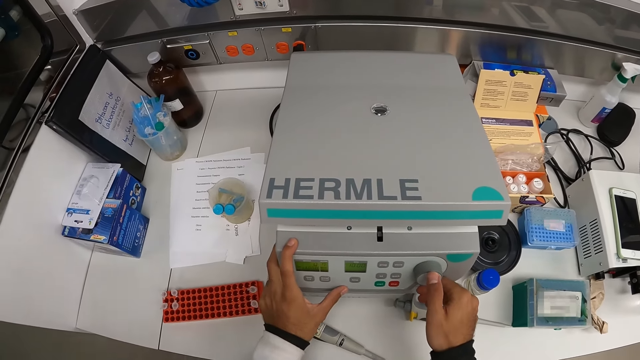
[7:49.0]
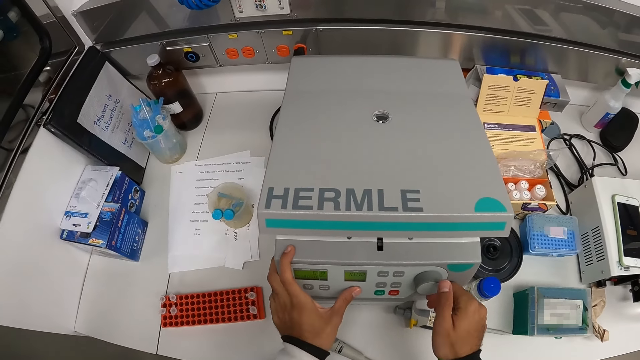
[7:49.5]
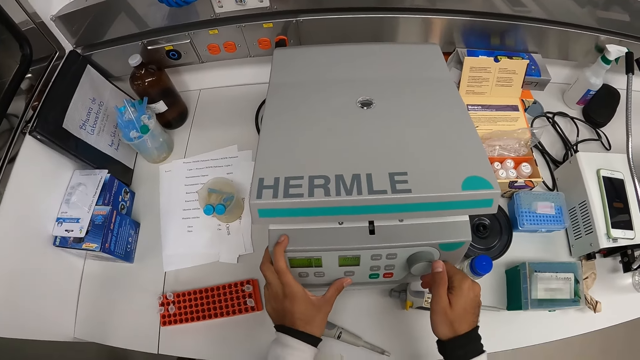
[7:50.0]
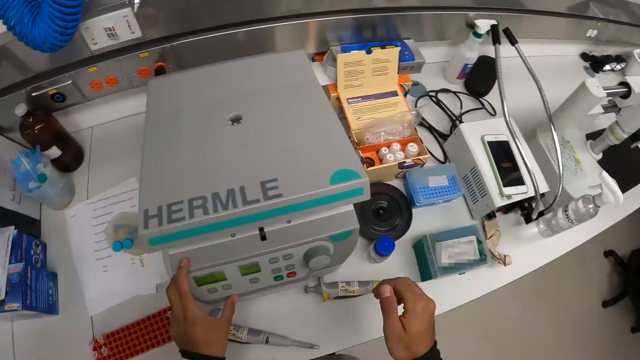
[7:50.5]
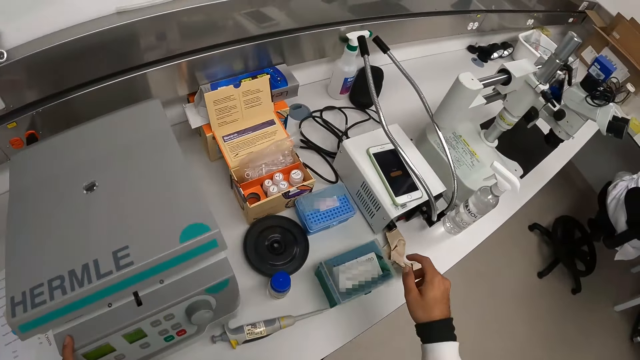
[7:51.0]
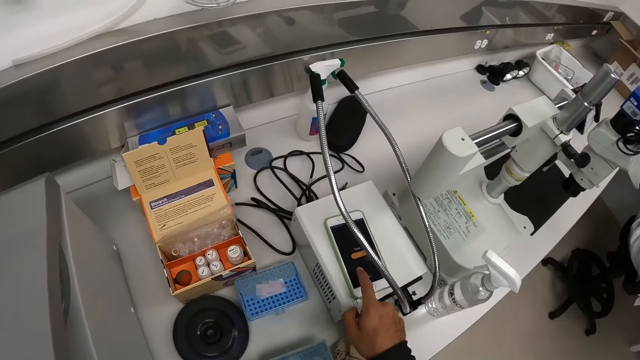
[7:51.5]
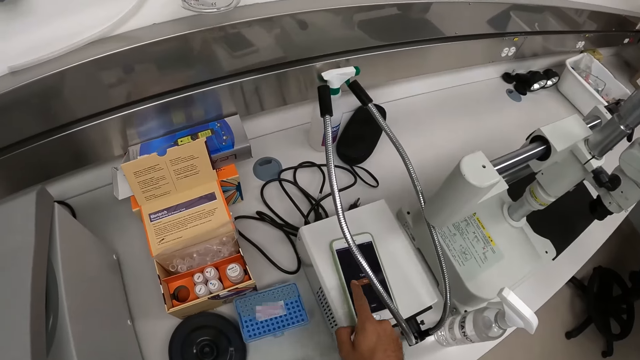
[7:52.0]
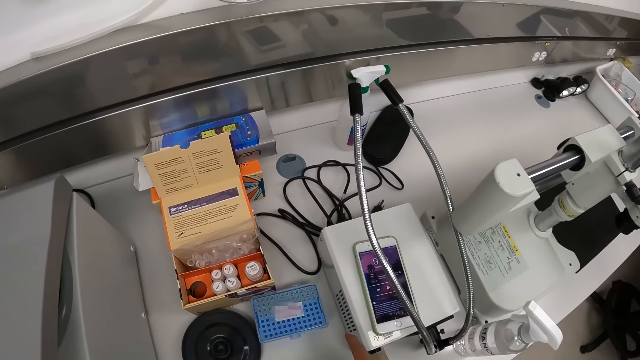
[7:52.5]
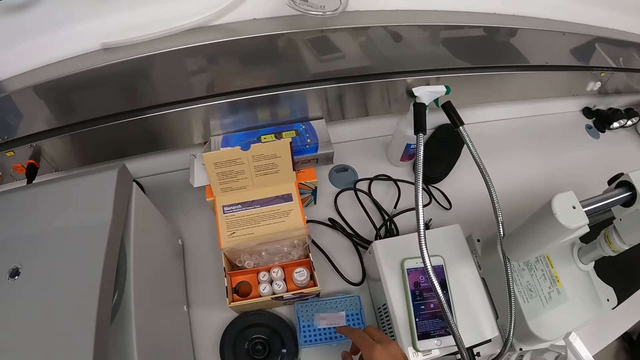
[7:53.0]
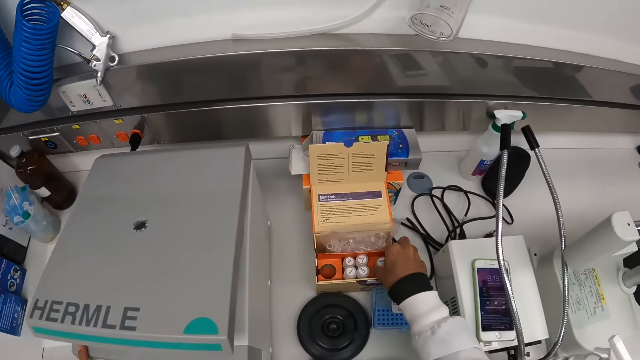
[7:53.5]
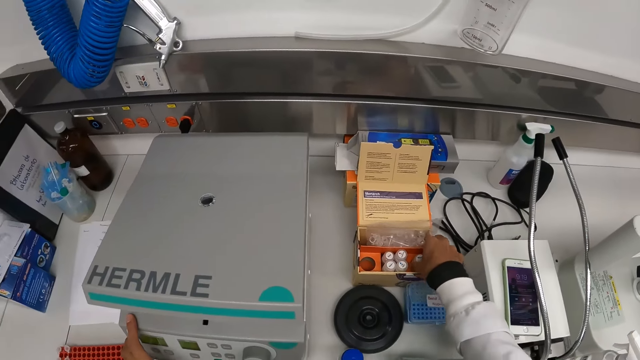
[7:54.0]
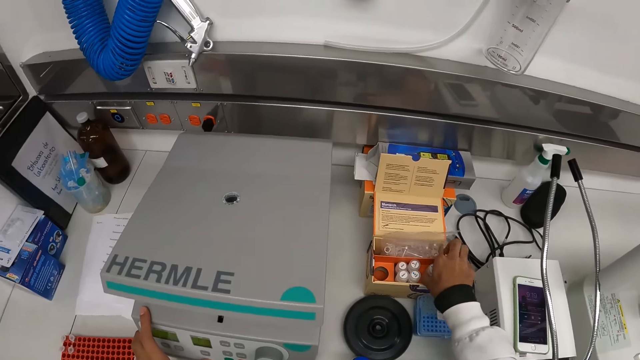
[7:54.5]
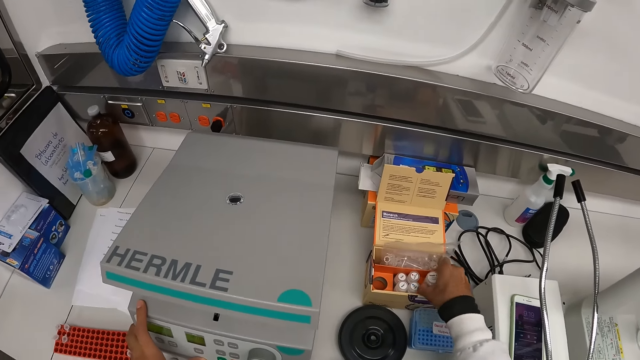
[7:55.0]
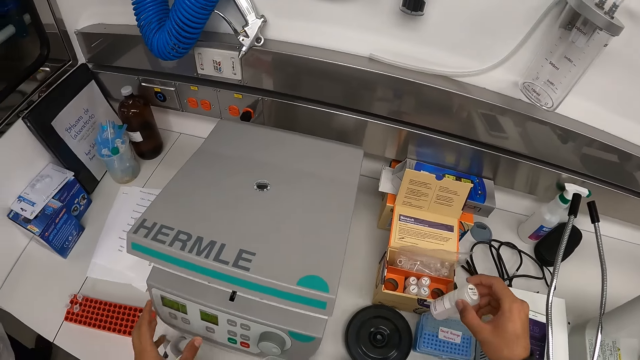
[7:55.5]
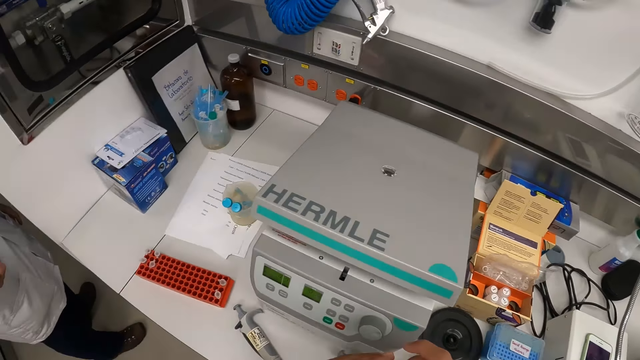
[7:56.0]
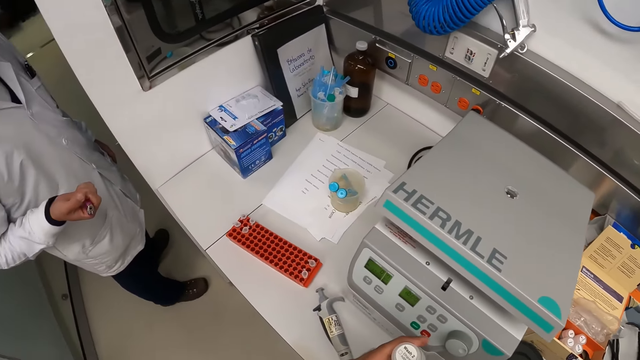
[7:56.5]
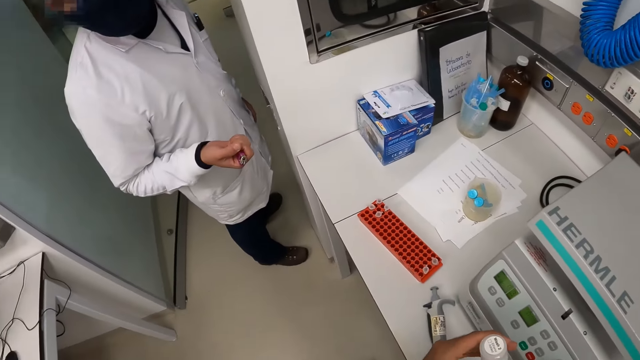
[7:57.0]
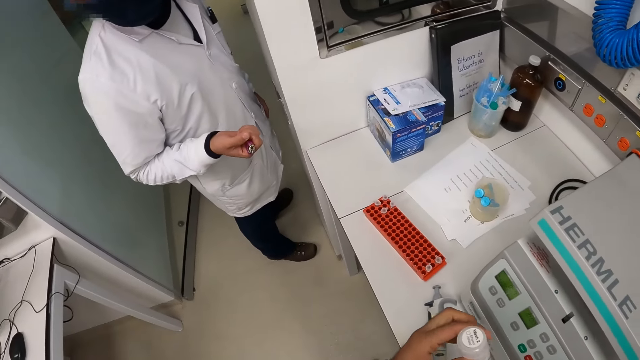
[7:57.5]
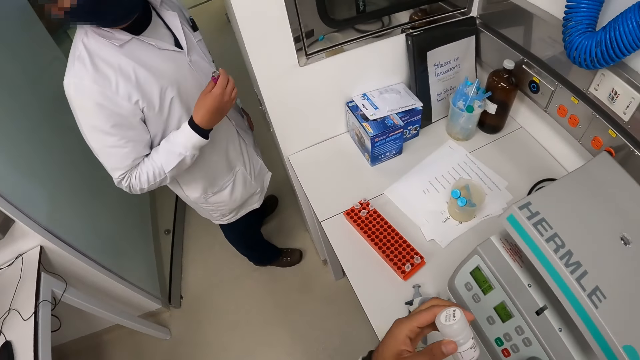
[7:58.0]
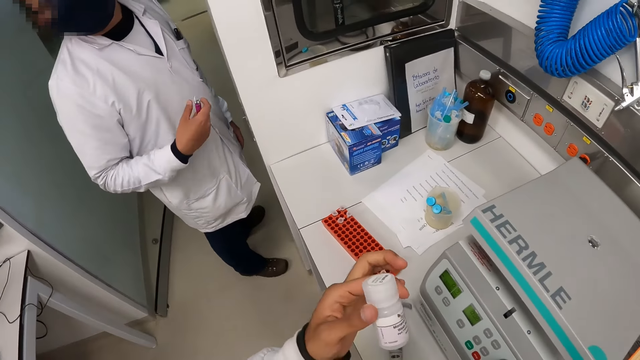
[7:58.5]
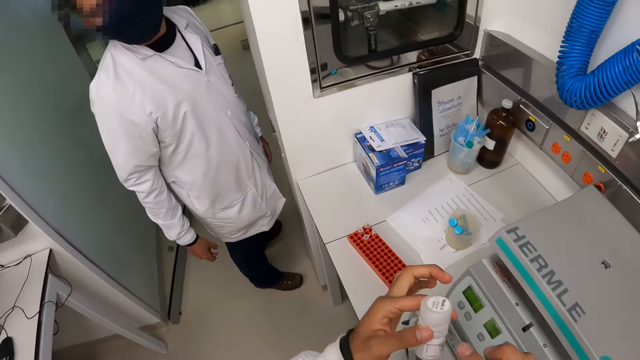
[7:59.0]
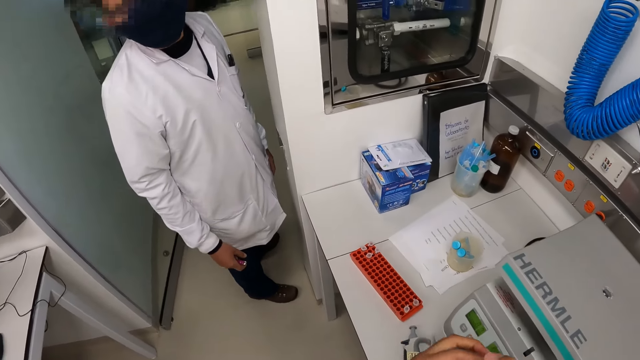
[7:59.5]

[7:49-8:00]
The camera wearer presses a button on the centrifuge with his left hand. He moves the right hand. He taps on the screen of the phone on the white device on the table. He operates the phone. He looks at the phone. He picks up a small bottle from a box on the table with his right hand. He looks at the bottle. He stands beside a man. He passes the small bottle in his right hand to his left hand. He looks around. The man converses with the camera wearer.

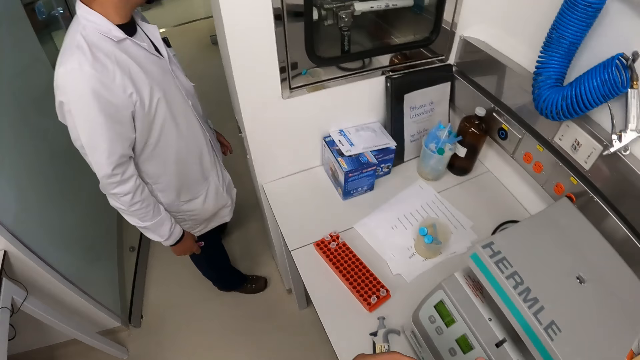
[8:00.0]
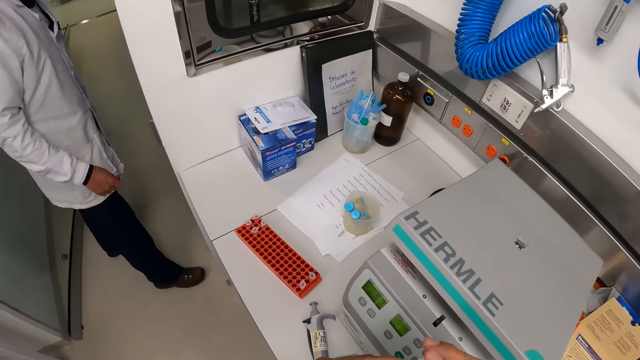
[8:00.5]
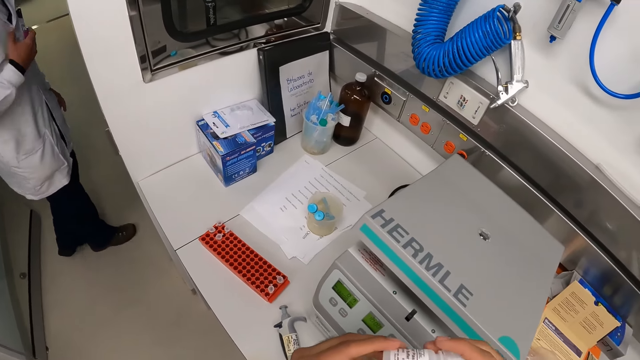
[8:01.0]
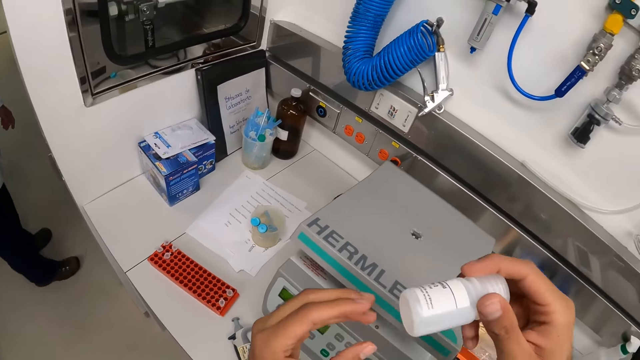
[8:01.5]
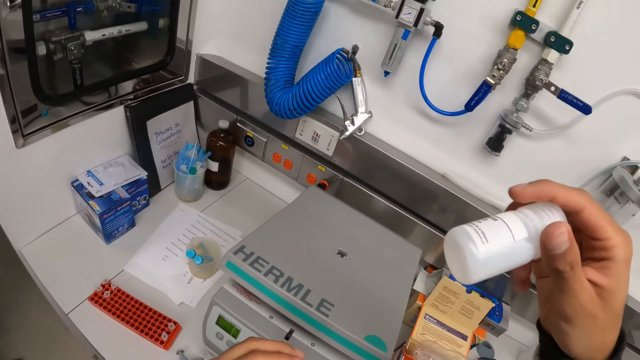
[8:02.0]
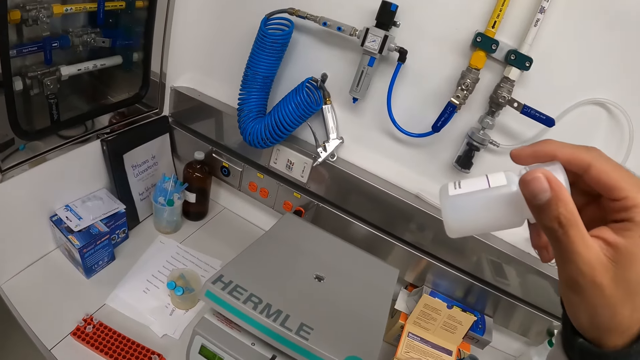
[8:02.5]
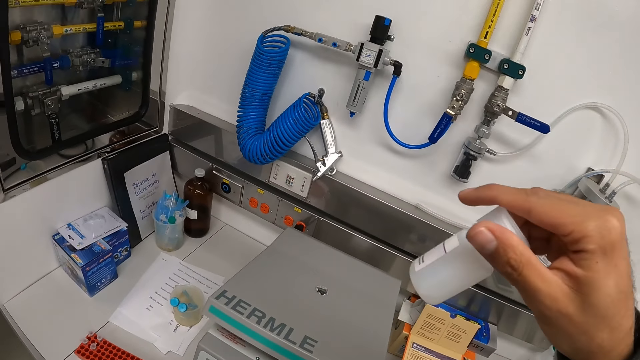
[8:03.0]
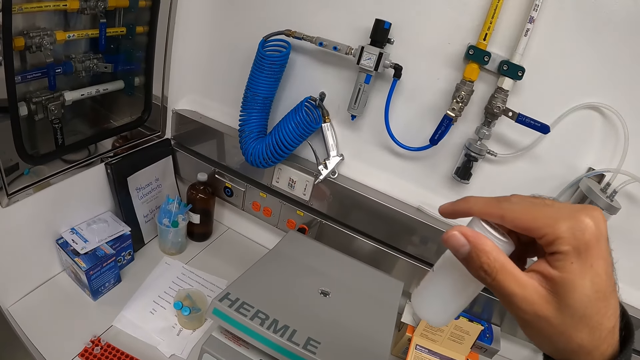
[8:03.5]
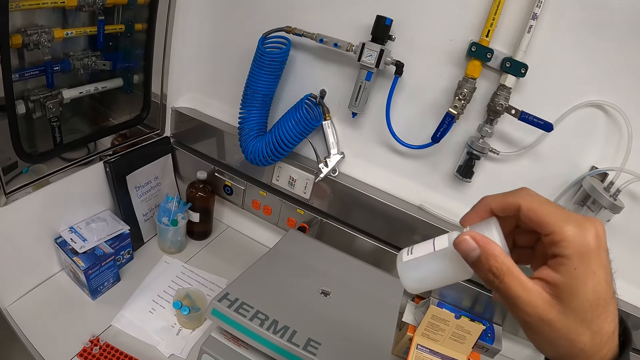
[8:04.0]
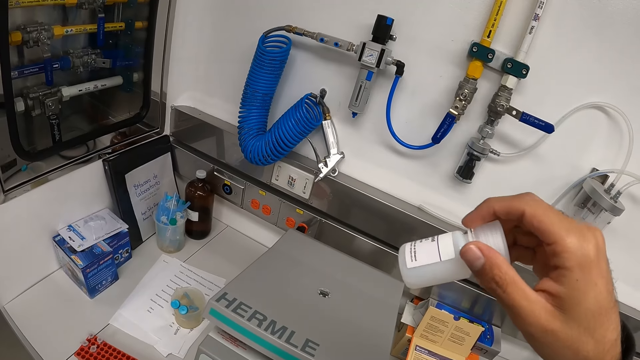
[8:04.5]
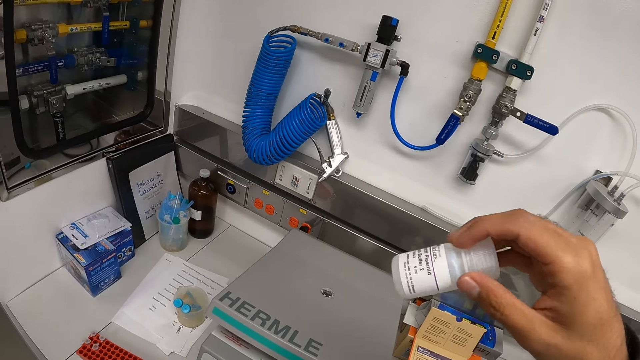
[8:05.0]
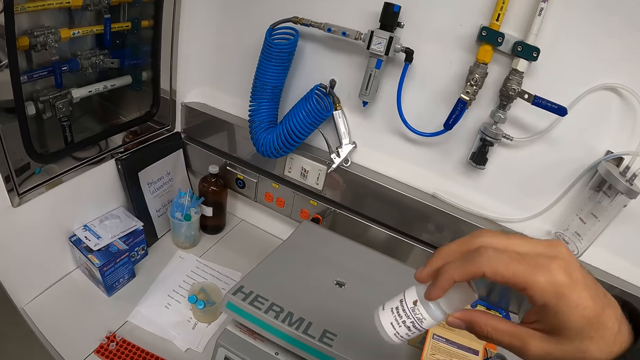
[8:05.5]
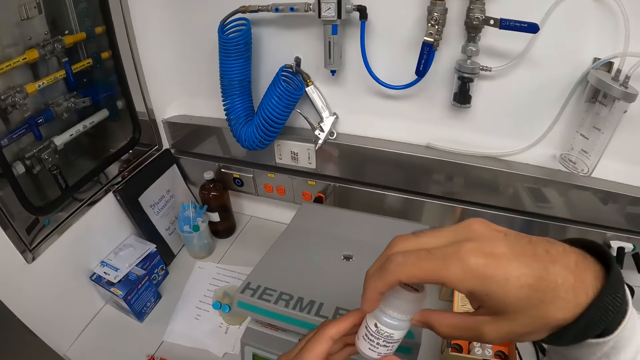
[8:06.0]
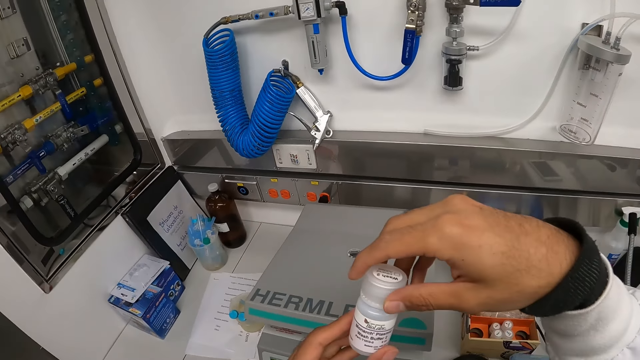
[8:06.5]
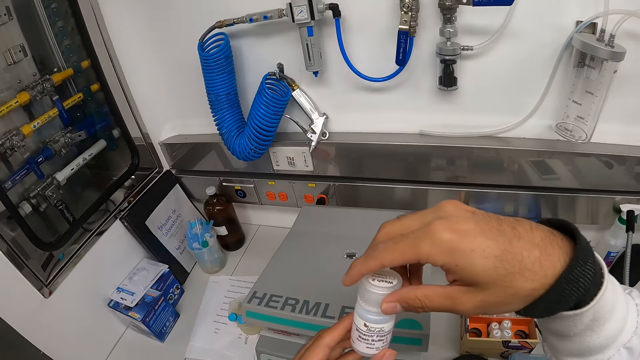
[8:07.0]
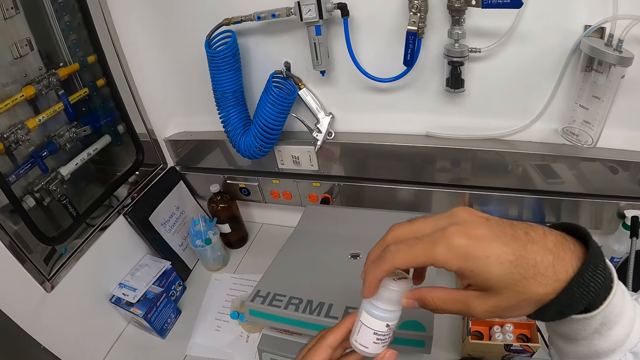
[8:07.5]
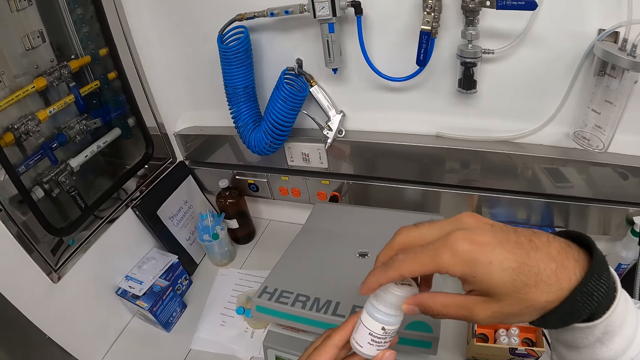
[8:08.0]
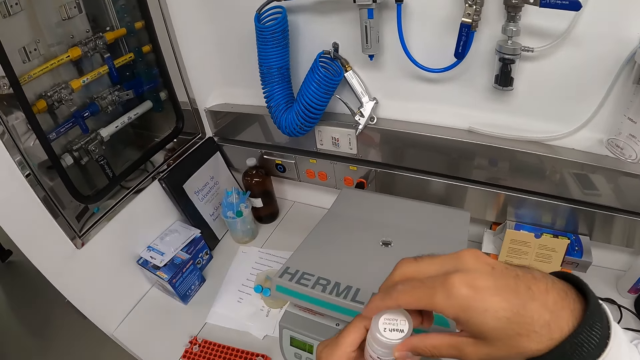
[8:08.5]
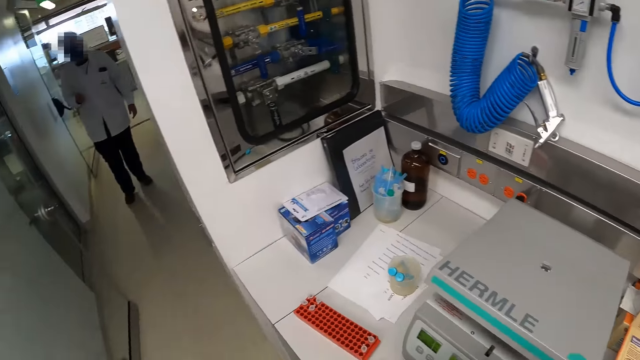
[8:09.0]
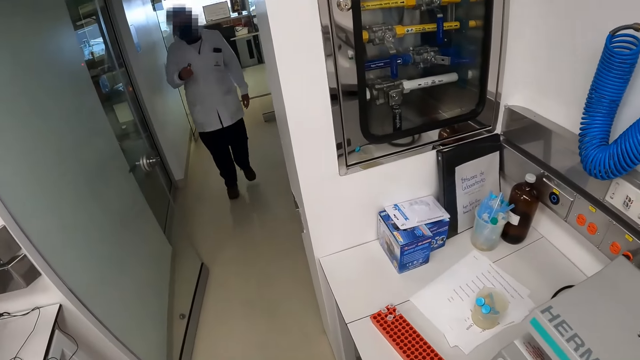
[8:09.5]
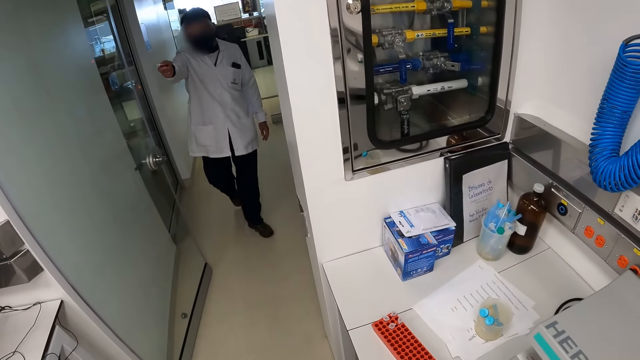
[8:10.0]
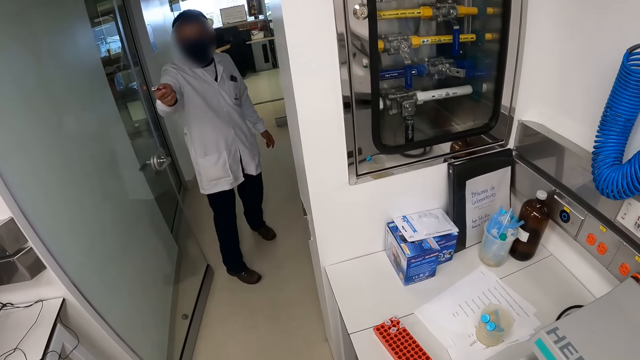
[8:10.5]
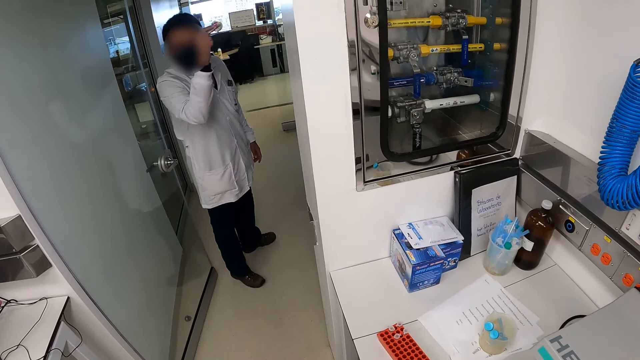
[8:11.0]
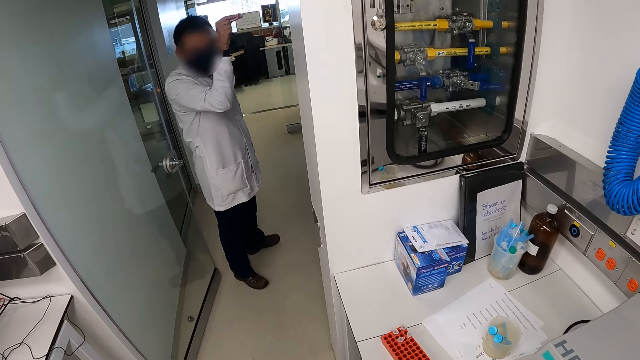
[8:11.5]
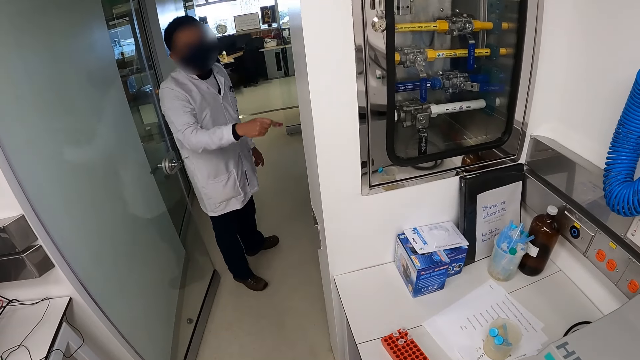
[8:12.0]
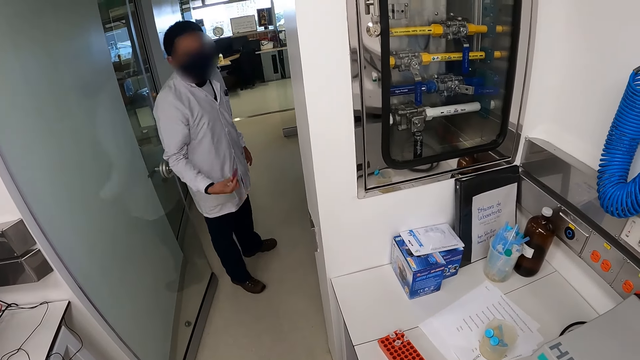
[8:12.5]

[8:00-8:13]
The camera wearer passes the small bottle in his left hand to his right hand. He raises the small bottle in his right hand up. He looks at the bottle. He places his left hand on the small bottle in his right hand. A man walks toward the camera wearer. The camera wearer looks around. The man gesticulates with his right hand. The man converses with the camera wearer.
